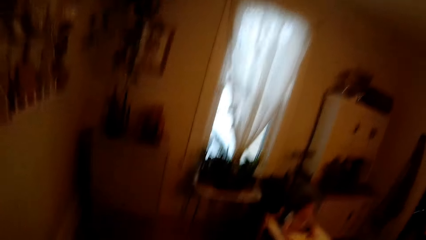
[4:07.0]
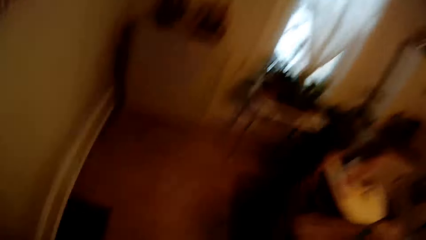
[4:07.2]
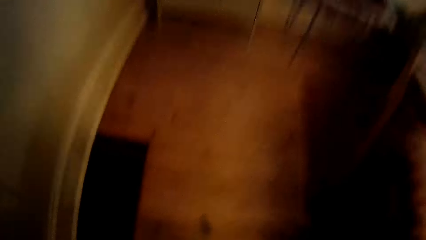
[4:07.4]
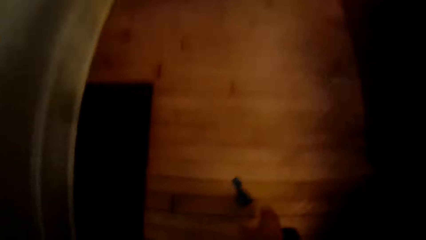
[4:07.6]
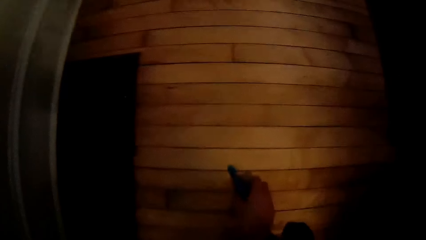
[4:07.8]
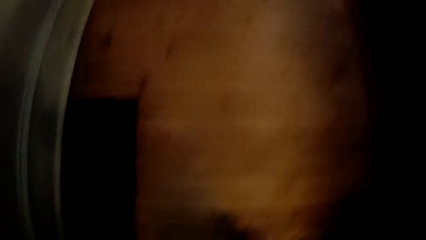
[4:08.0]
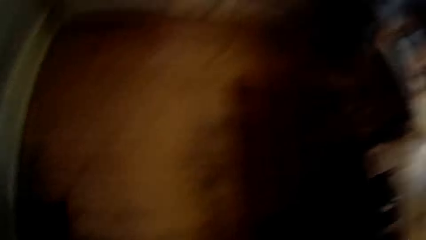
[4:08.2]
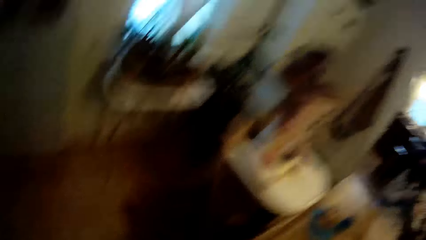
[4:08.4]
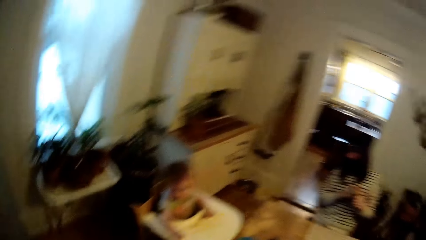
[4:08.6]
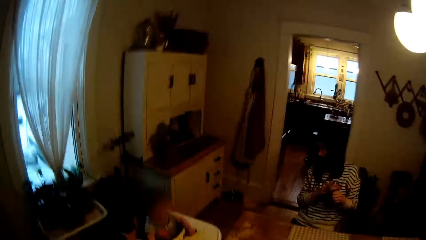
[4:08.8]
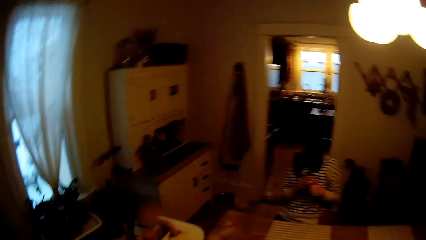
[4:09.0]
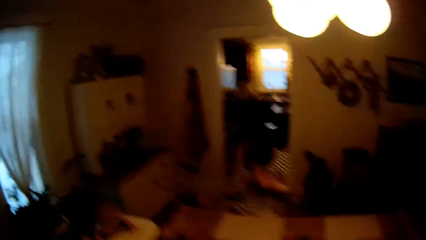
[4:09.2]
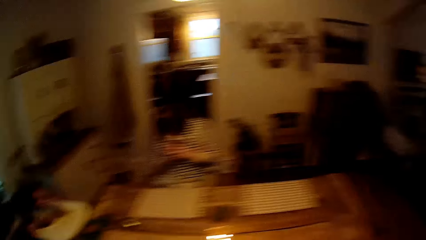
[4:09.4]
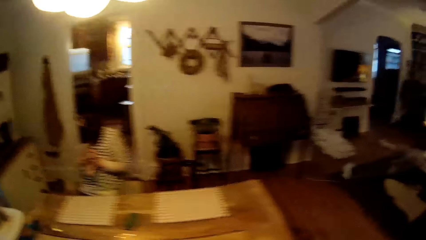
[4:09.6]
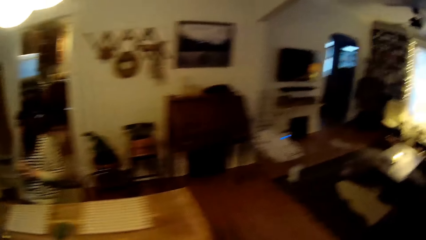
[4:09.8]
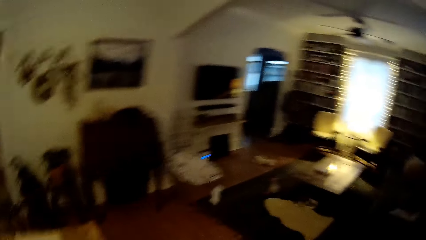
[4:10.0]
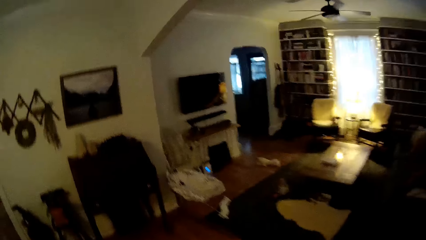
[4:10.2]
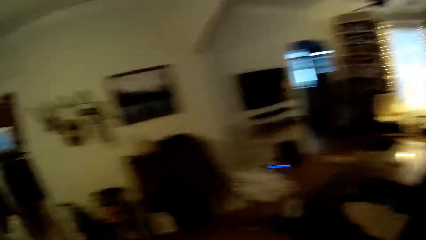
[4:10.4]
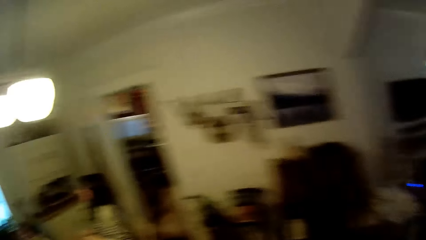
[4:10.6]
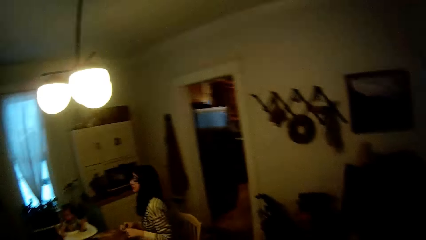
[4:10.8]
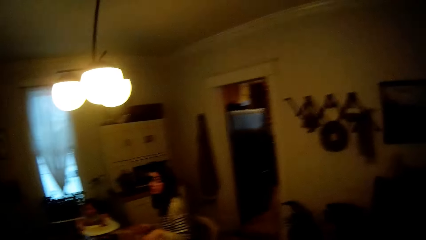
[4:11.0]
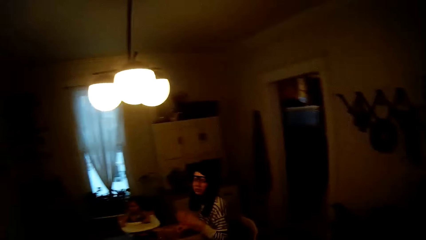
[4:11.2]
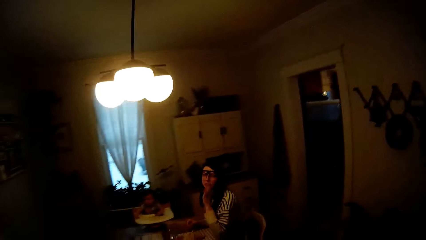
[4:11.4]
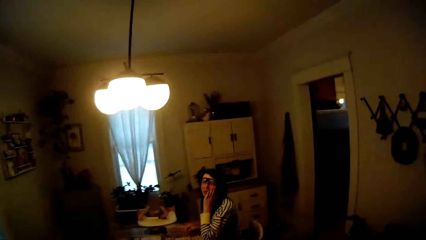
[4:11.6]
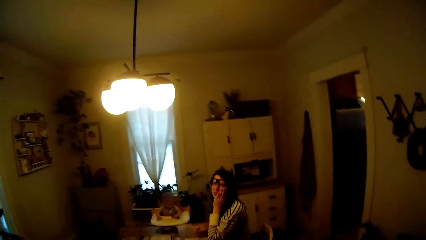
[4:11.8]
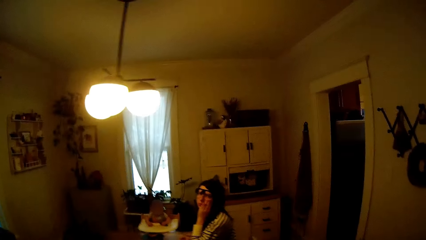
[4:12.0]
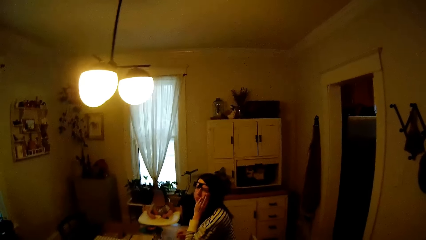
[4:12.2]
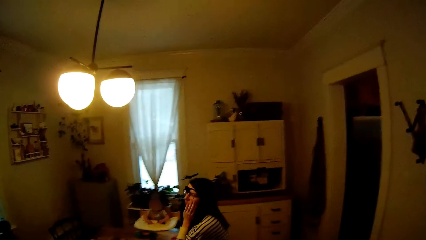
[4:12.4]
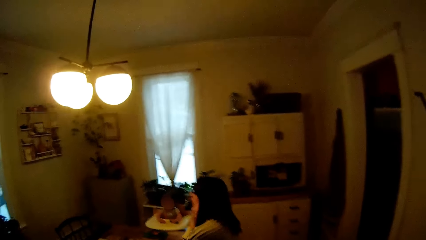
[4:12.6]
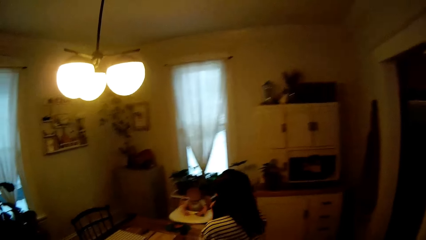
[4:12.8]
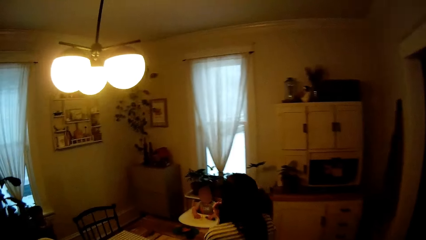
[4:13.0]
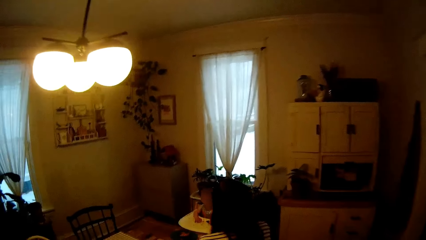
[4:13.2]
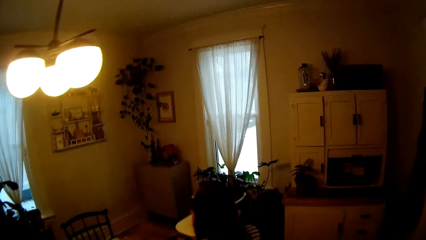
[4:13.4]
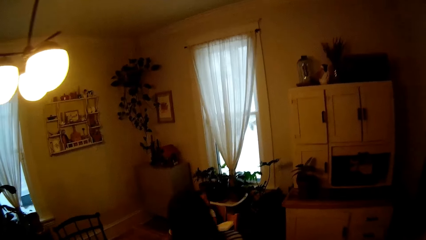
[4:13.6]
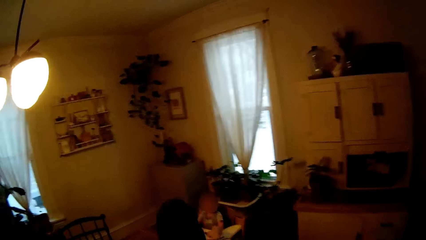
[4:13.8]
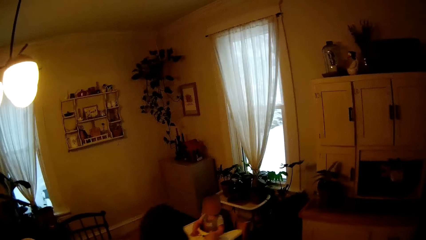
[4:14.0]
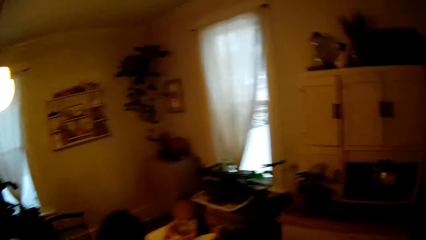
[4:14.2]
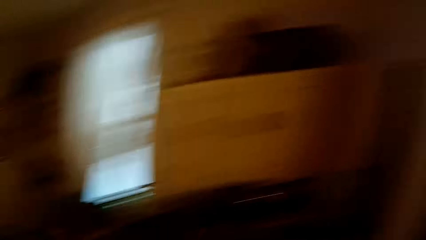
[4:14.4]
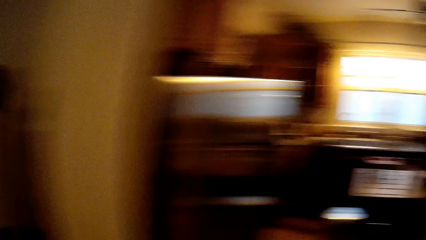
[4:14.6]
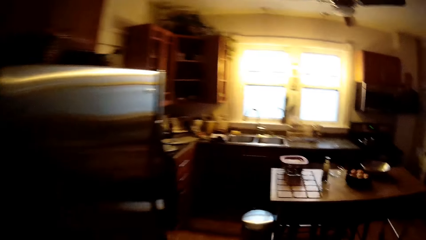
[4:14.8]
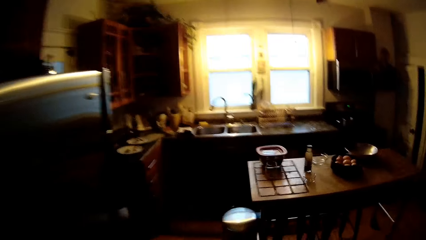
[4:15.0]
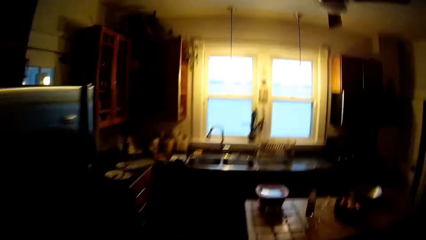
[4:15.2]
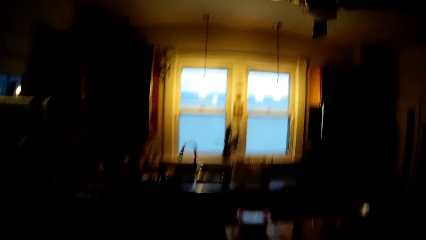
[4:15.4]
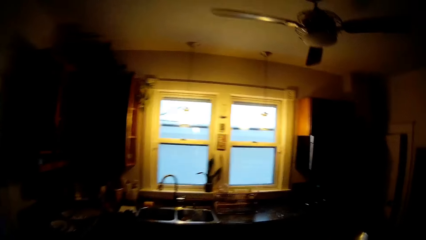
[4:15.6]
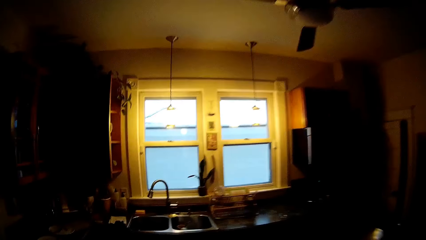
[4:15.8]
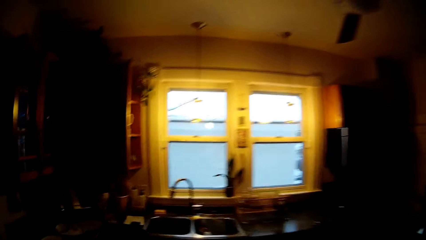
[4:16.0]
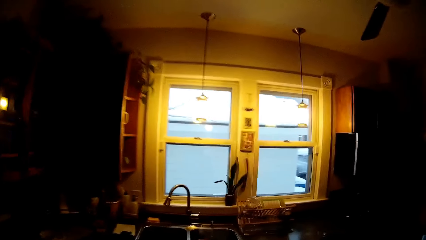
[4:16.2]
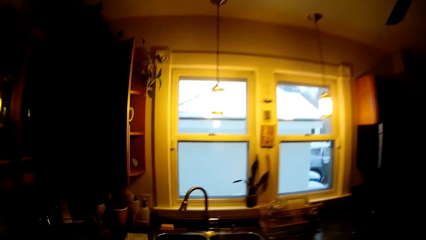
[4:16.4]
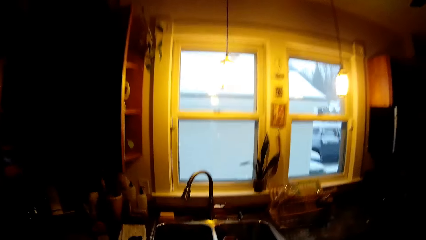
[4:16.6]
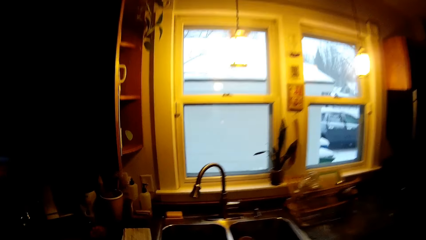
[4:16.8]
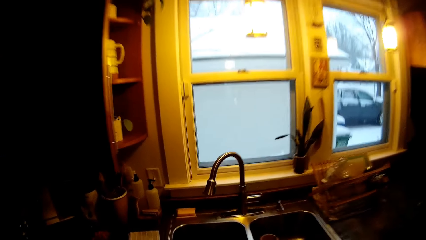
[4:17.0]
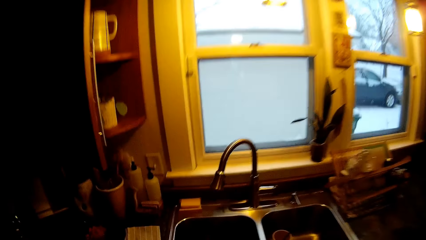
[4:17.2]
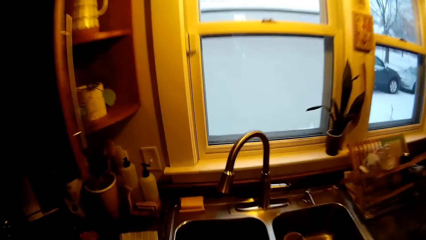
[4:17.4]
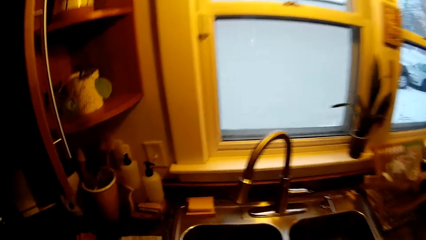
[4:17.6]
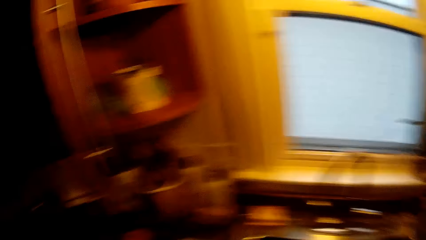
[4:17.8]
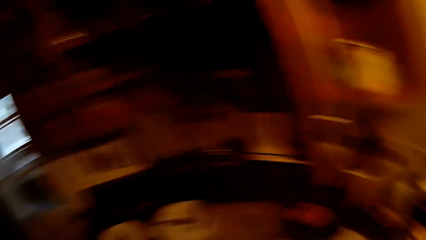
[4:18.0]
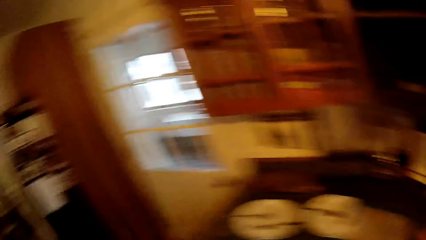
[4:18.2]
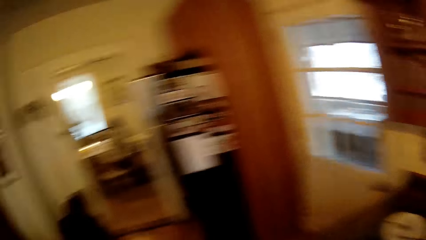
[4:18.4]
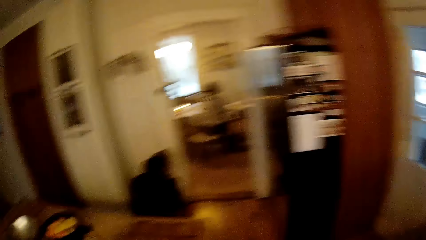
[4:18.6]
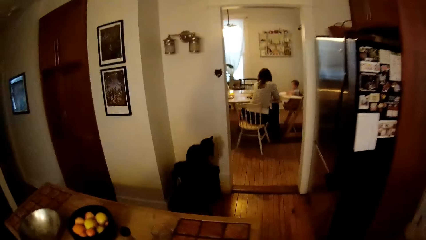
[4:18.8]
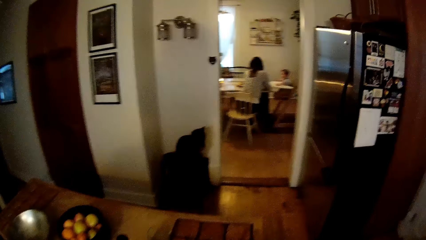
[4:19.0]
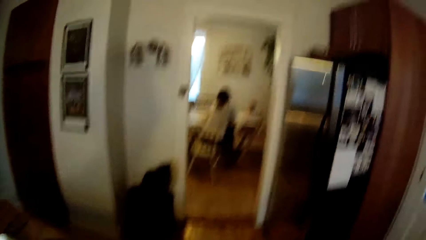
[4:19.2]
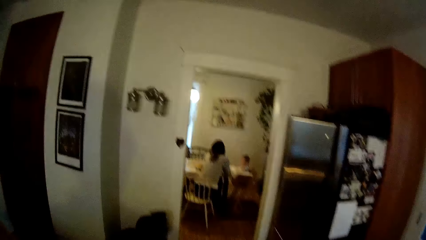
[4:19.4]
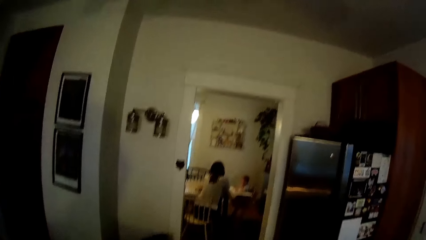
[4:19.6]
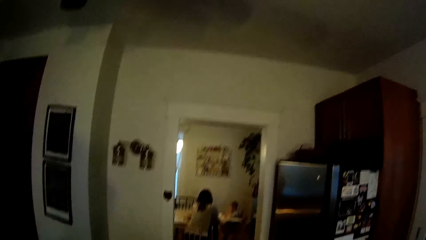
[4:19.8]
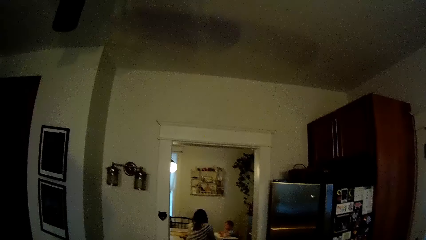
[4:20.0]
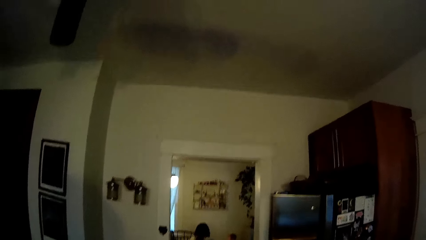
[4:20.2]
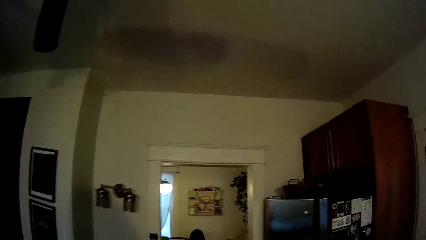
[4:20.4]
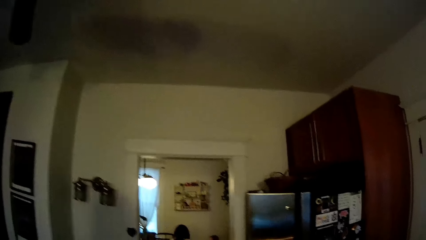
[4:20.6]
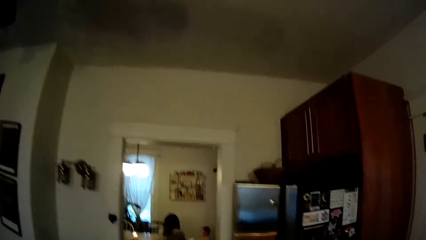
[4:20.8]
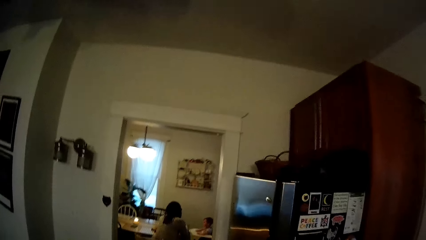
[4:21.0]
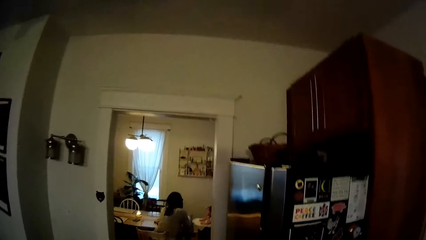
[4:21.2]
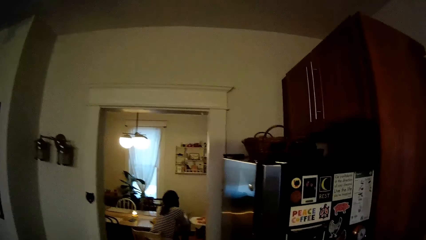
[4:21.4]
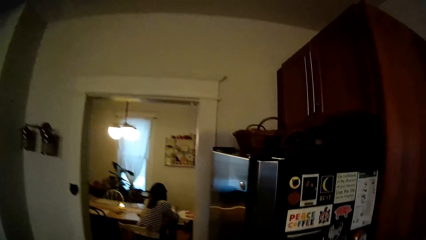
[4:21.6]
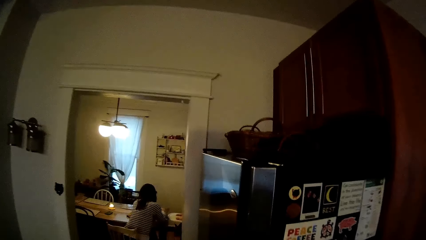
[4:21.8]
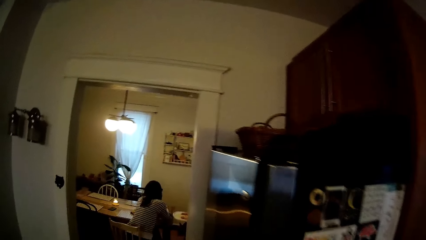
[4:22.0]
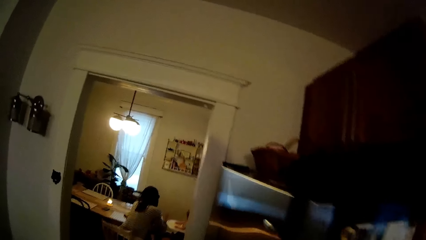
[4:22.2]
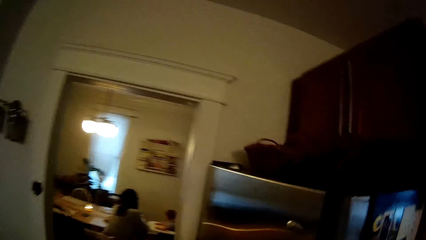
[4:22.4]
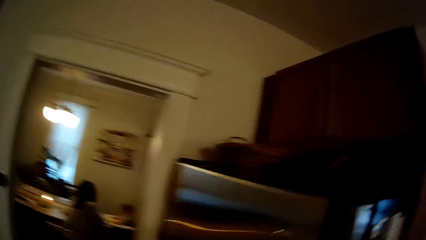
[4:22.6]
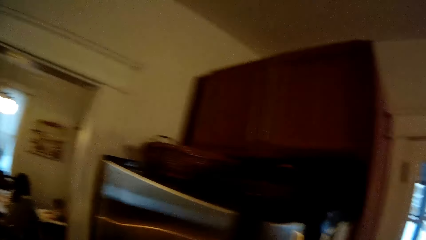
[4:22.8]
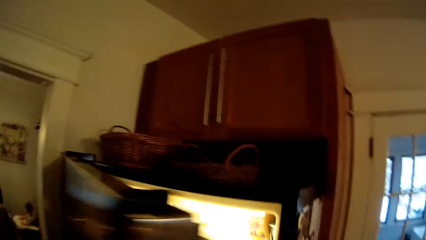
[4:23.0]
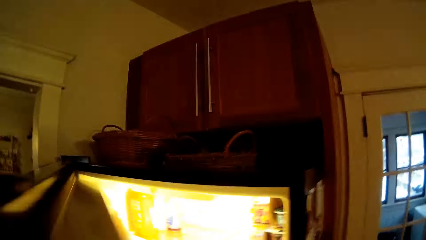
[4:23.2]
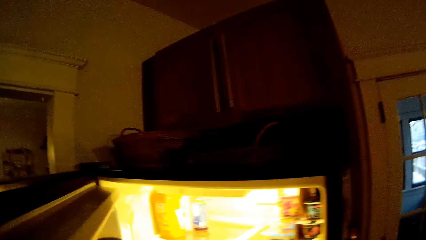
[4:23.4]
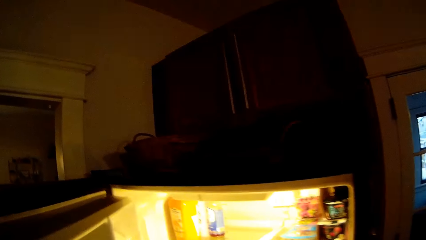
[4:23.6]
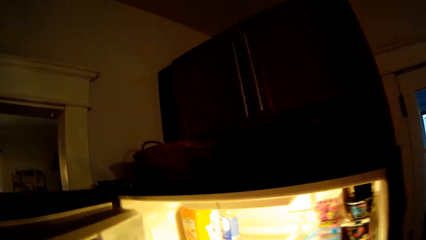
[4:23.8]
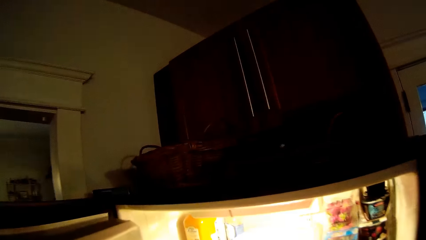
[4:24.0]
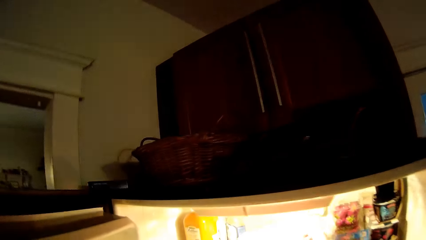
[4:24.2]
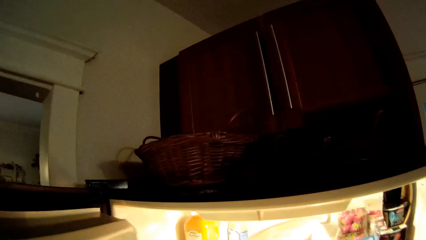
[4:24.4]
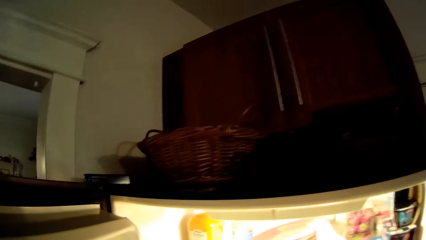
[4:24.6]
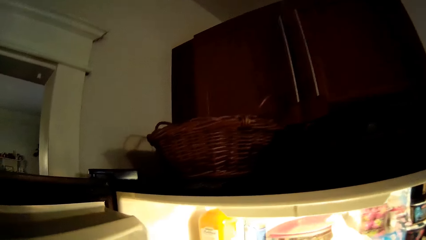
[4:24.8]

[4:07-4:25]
The woman speaks to the camera wearer. The camera wearer bends and lifts a spoon or toy on the floor with his right hand. He walks and looks at the woman. The woman speaks to the camera wearer. The camera wearer walks out of the dining room into the kitchen. He opens the refrigerator with his left hand and drops the bowl in his right hand into the refrigerator.
